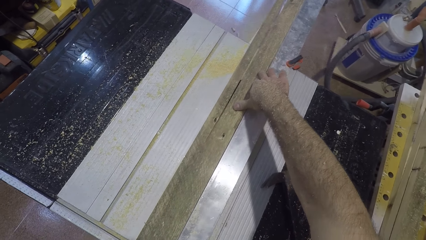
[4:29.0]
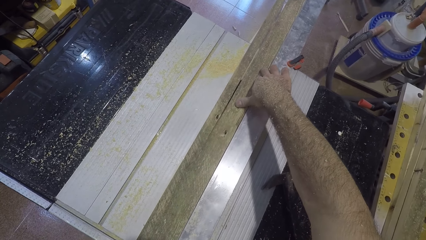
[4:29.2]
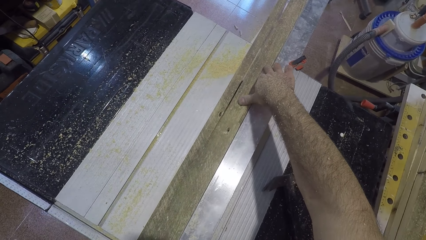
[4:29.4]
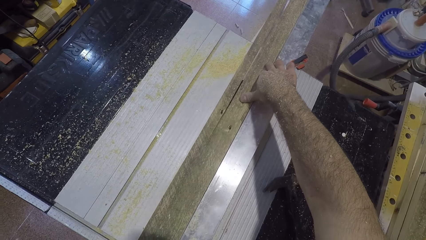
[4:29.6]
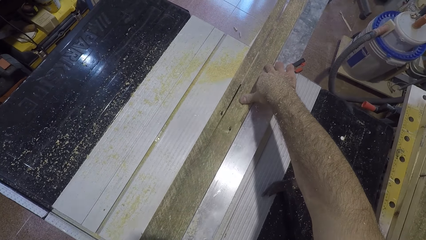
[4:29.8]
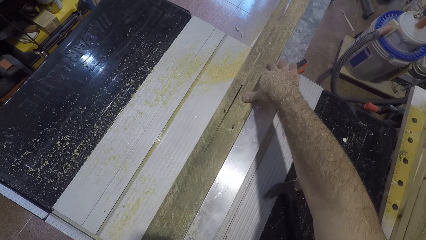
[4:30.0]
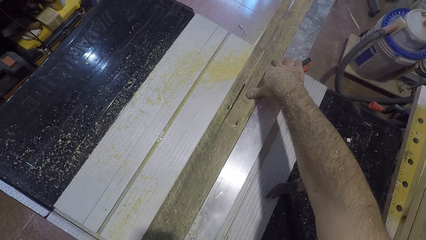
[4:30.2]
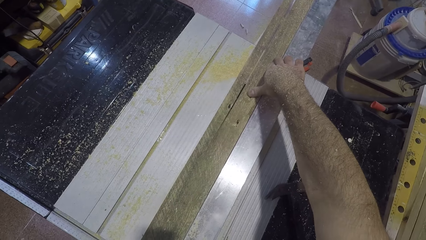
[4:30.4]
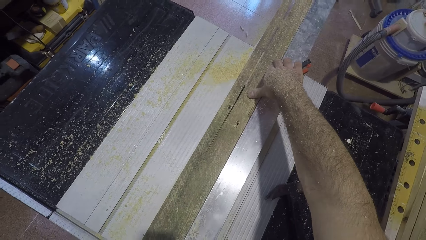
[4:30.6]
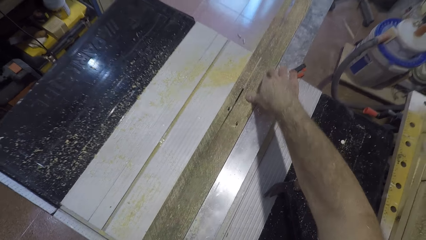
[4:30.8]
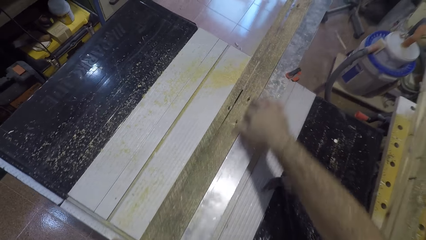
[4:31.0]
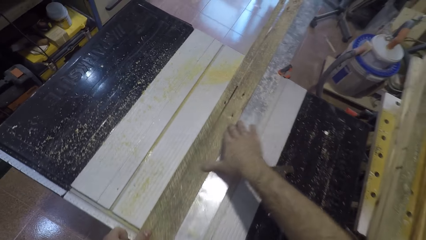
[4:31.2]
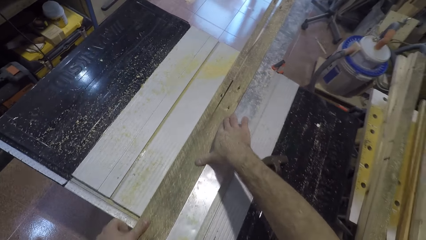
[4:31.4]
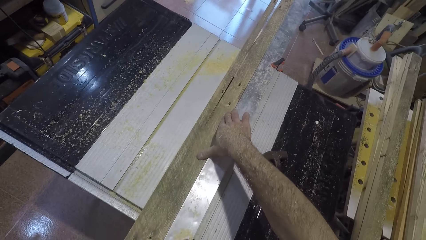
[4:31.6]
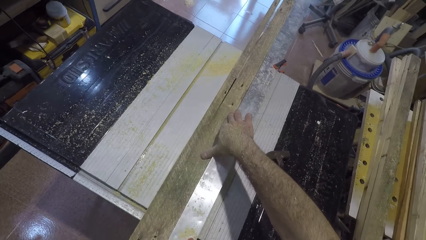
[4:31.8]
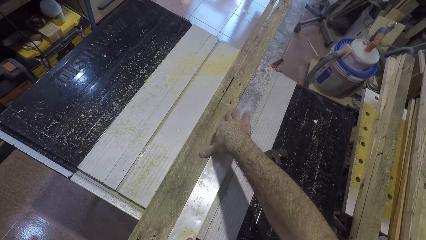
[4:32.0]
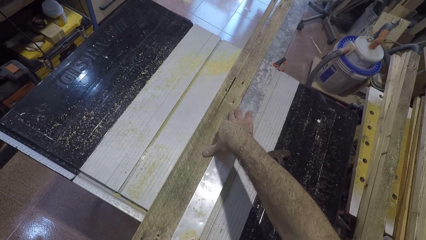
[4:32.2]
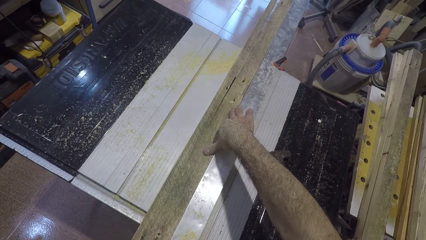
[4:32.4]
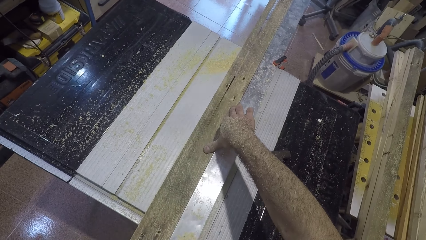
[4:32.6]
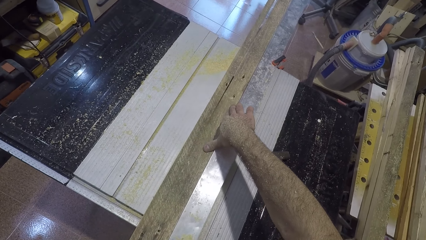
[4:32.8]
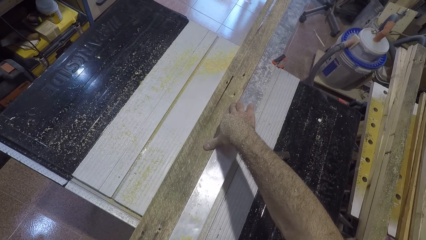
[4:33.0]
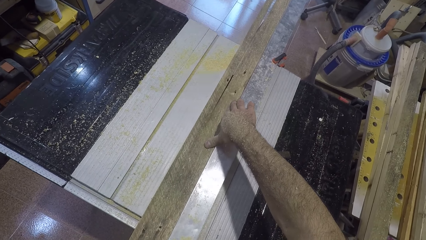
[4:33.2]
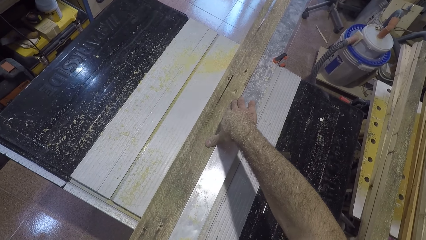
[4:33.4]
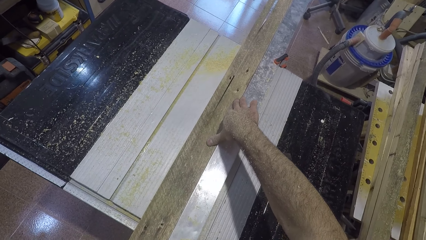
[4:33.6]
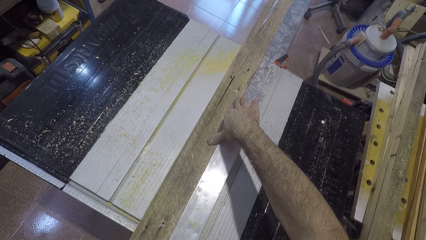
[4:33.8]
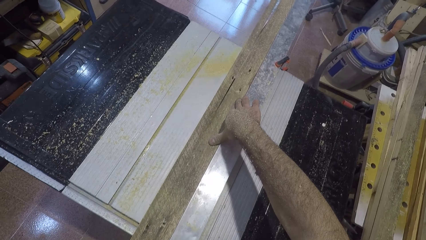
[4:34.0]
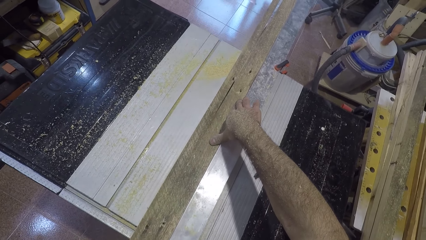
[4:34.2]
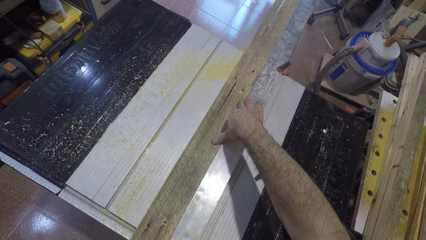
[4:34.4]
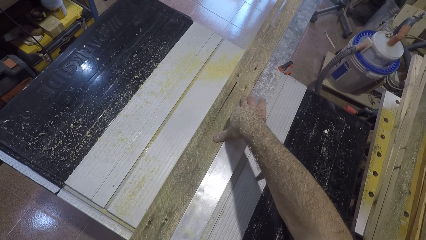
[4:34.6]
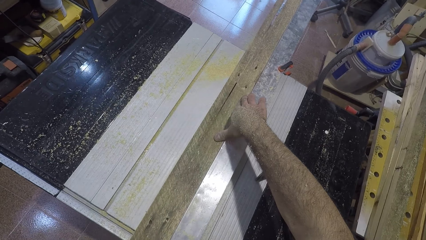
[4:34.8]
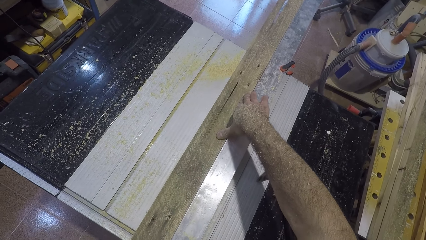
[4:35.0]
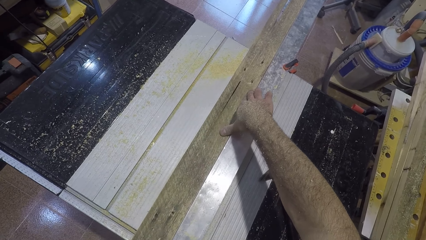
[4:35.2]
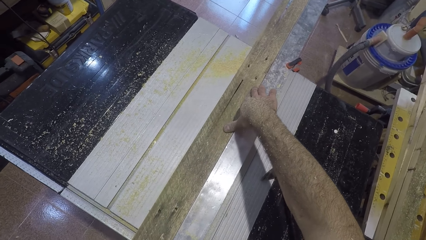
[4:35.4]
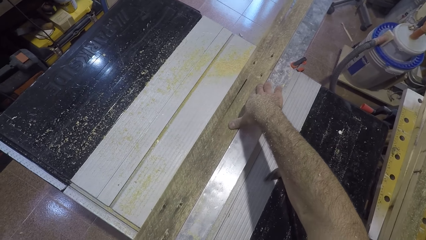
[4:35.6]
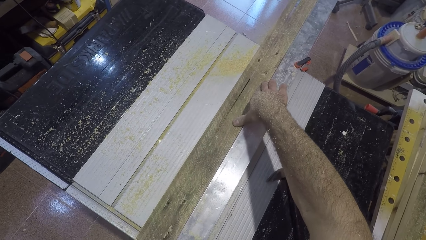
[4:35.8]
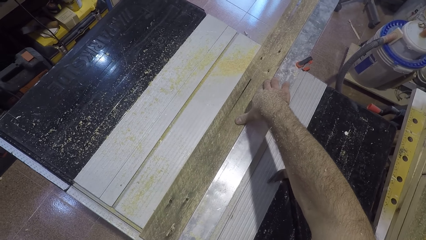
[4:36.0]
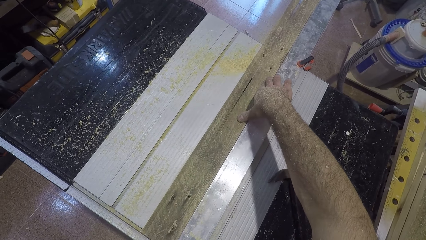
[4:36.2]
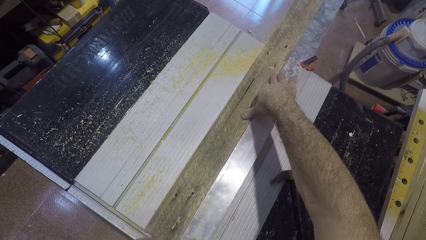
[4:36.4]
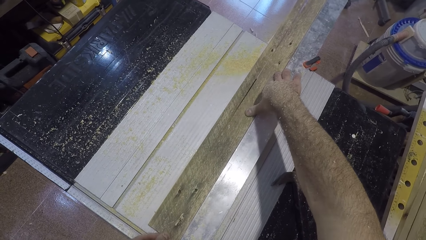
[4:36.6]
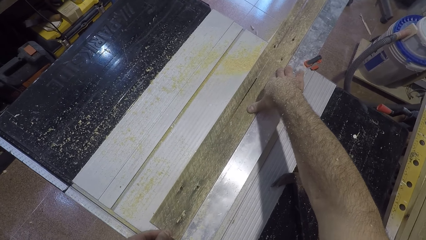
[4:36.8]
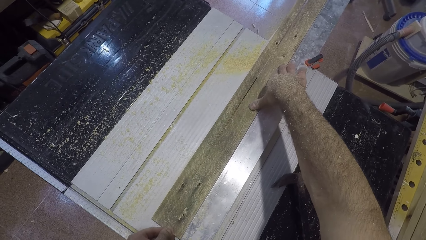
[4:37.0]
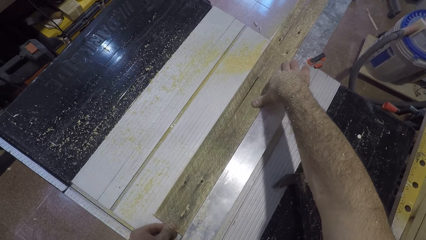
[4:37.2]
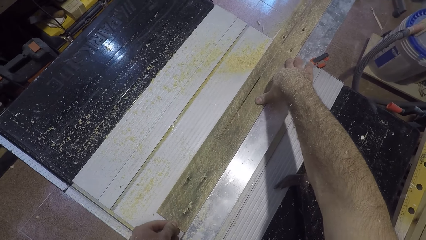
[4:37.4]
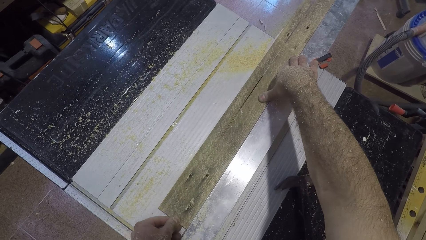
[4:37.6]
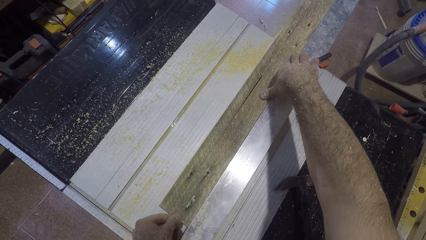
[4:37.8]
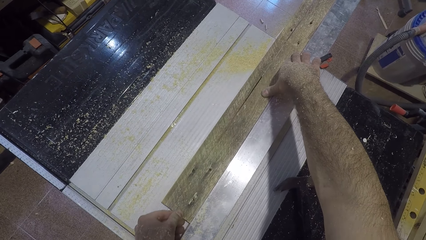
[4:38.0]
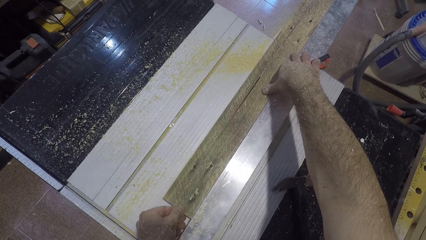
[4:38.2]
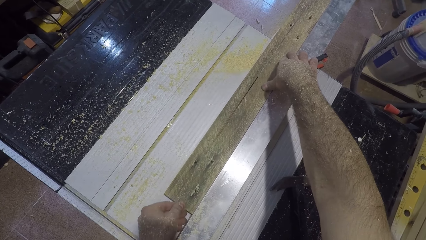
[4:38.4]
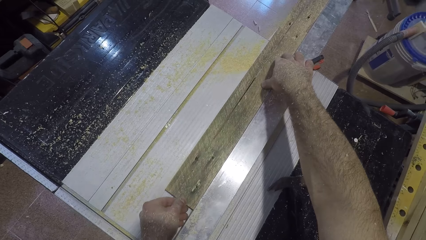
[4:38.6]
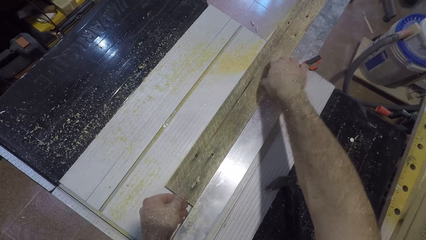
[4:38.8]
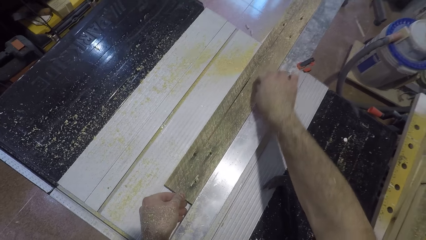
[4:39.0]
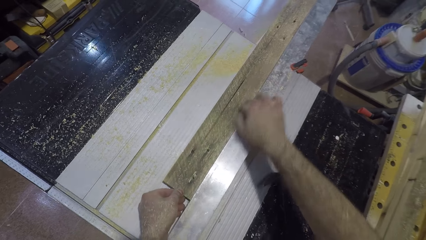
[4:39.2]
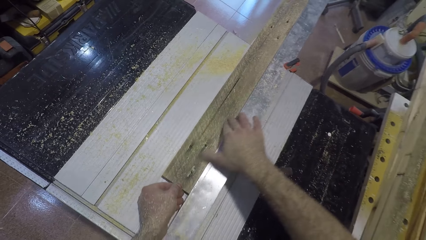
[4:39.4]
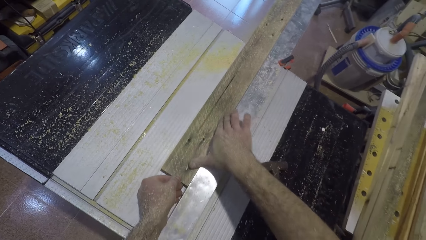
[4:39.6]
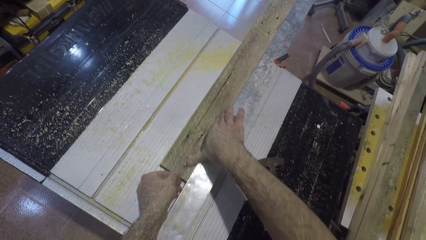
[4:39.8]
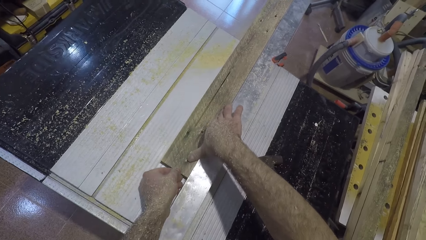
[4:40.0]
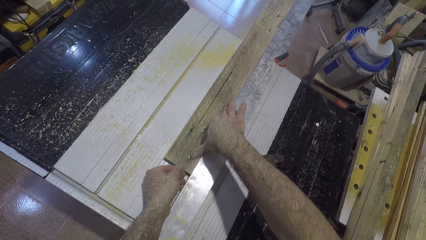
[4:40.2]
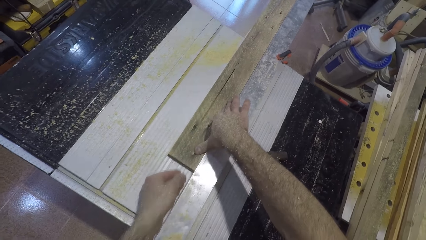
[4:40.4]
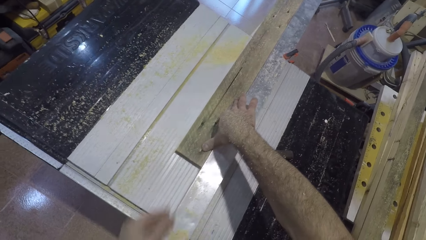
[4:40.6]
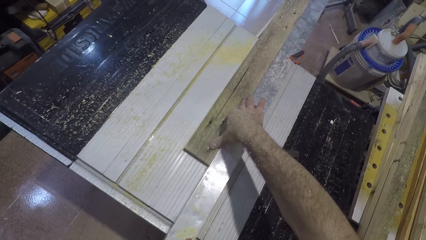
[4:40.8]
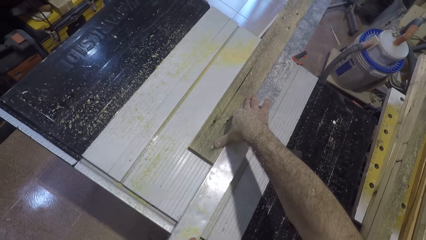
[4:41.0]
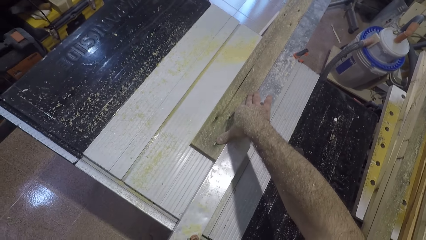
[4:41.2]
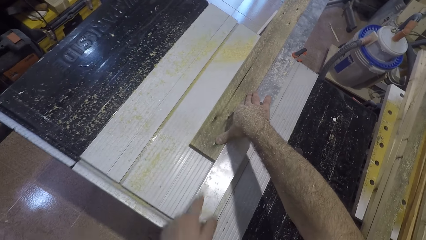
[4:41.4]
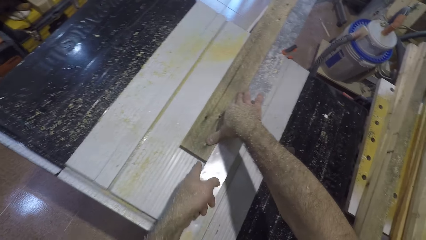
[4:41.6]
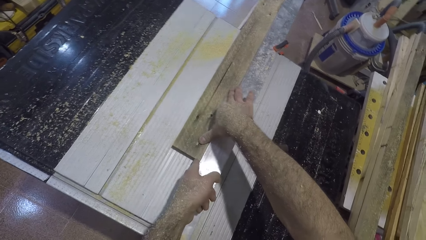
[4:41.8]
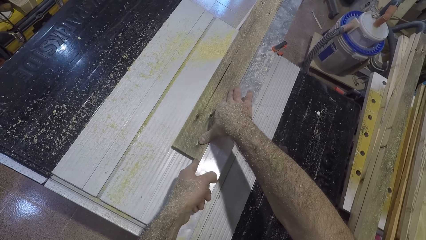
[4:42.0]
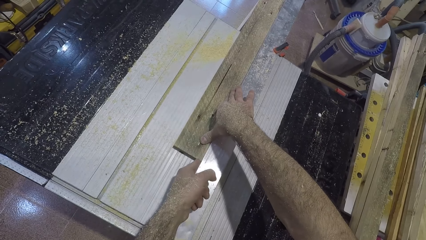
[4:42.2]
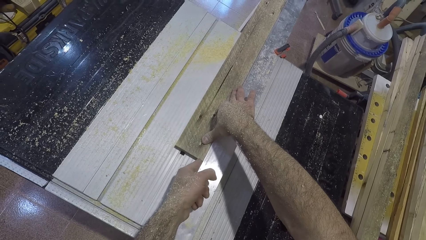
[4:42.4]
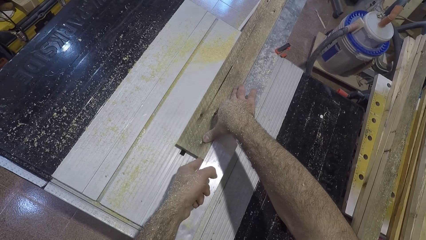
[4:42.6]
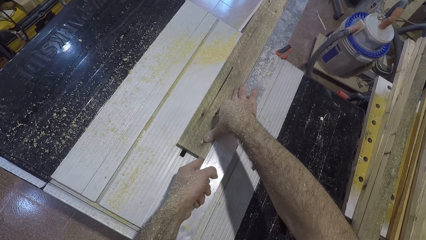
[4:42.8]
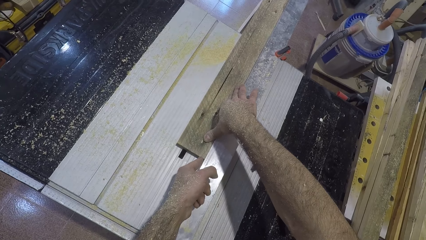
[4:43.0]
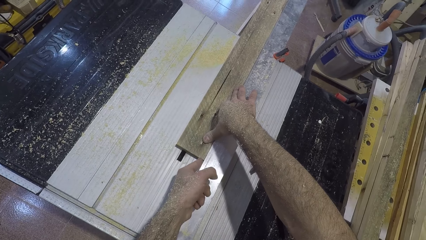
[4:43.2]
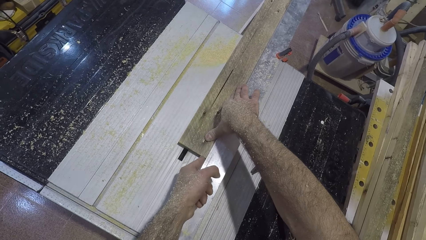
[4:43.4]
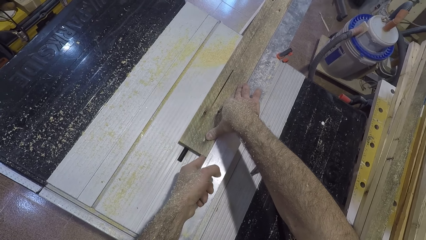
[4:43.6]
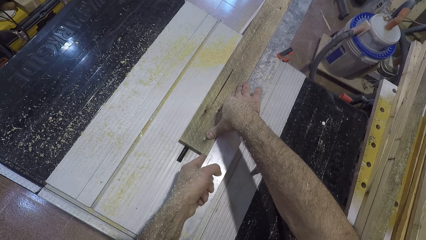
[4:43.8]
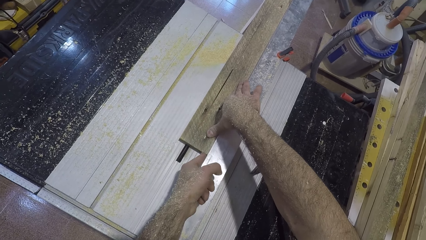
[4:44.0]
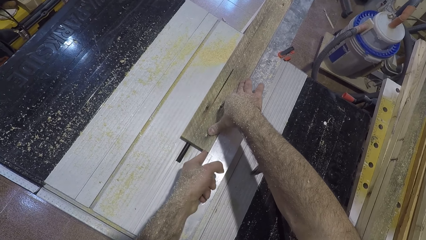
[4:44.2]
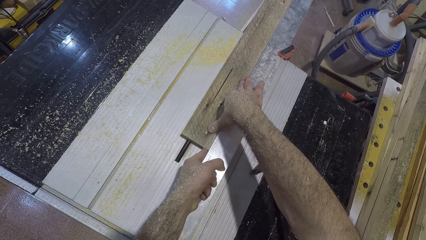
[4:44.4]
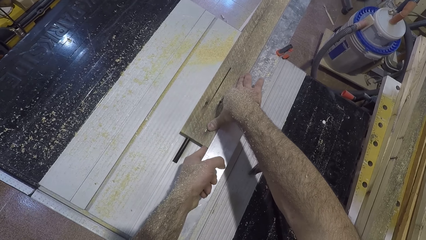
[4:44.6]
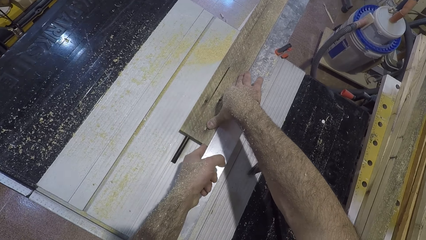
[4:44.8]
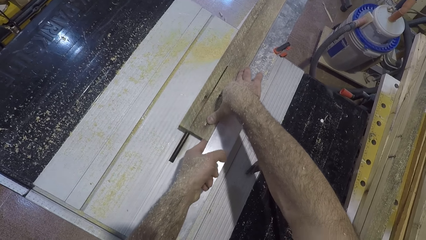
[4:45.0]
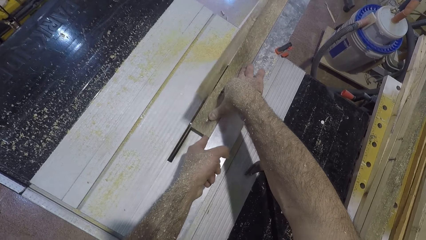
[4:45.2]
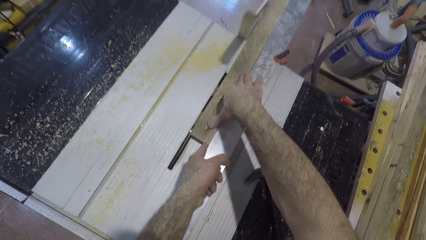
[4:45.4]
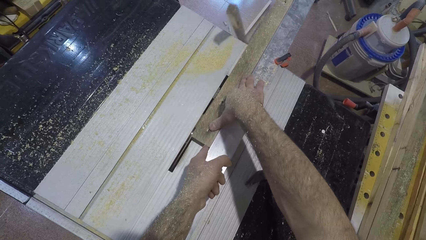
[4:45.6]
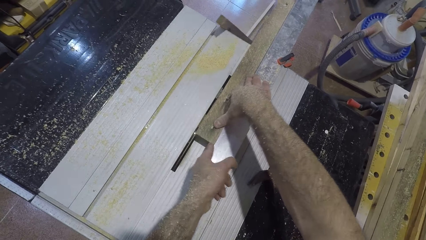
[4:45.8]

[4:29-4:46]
The camera wearer moves his hand backwards. He holds the wood with his hand. He cuts the wood with the blade. He moves his hand backwards. He holds the wood with his hand. He lets go of the wood. He cuts the wood with the blade. He holds the wood with his finger. He cuts the wood with the blade.
